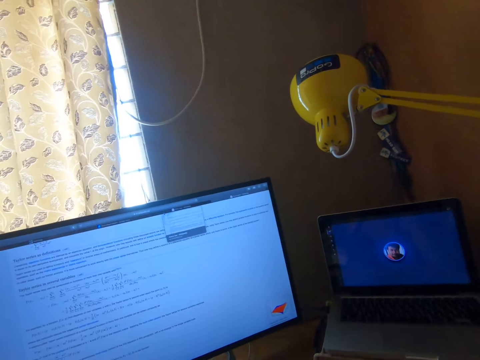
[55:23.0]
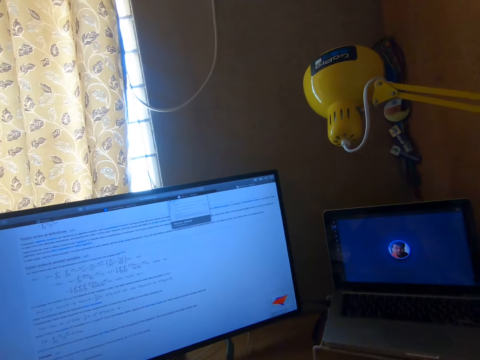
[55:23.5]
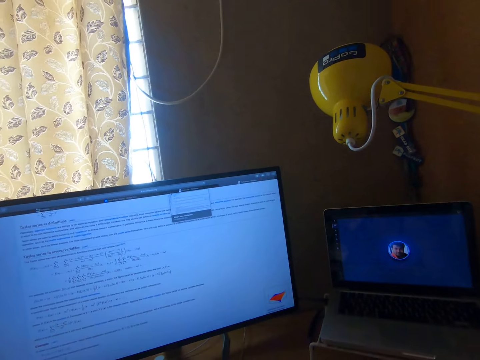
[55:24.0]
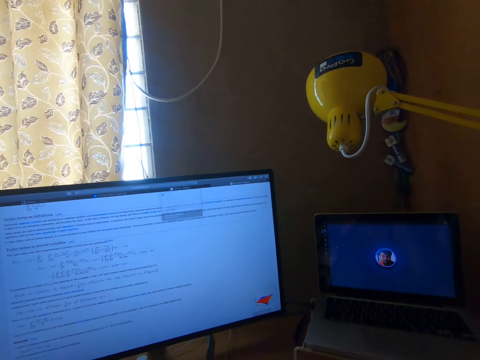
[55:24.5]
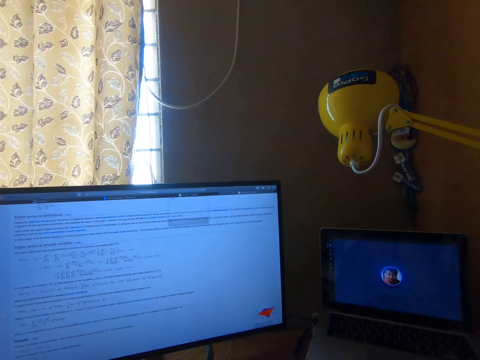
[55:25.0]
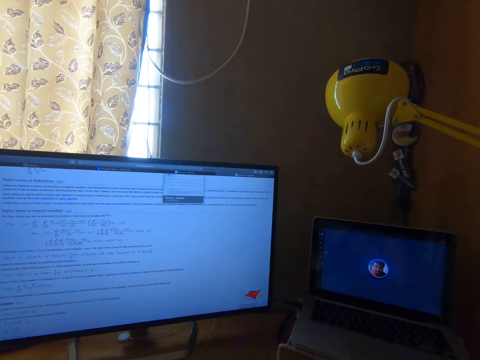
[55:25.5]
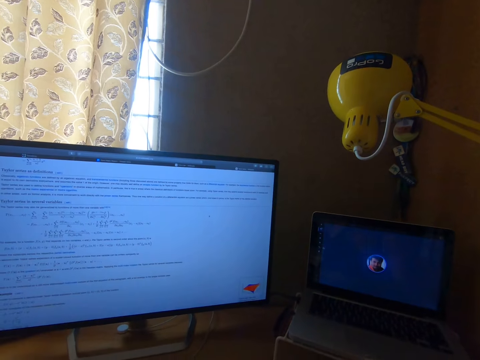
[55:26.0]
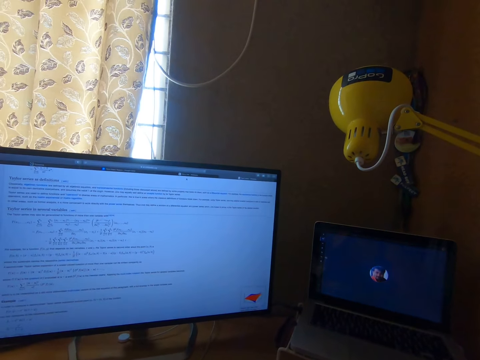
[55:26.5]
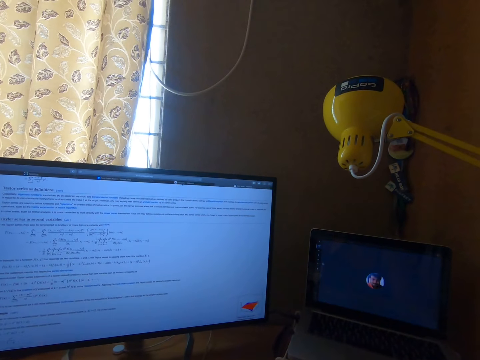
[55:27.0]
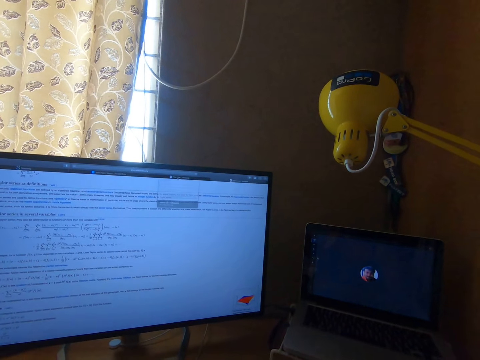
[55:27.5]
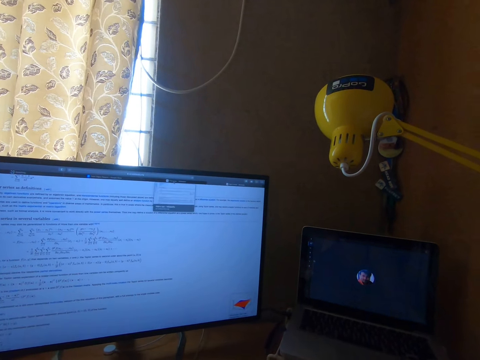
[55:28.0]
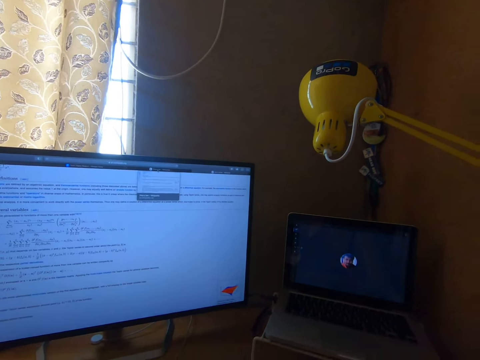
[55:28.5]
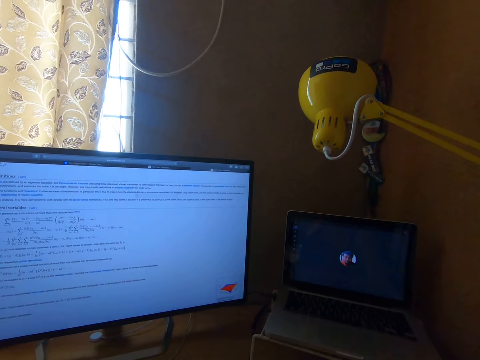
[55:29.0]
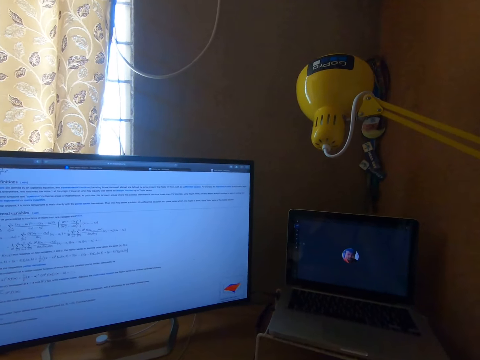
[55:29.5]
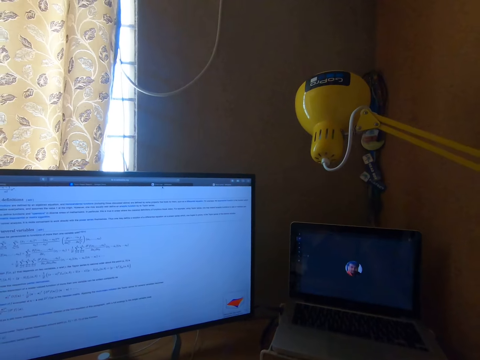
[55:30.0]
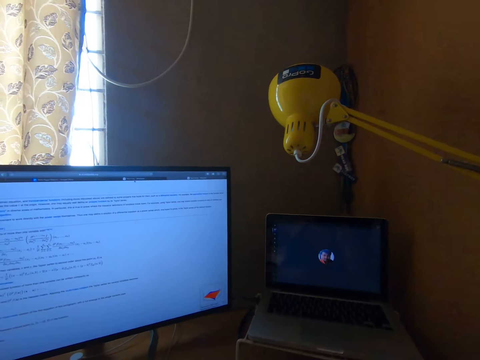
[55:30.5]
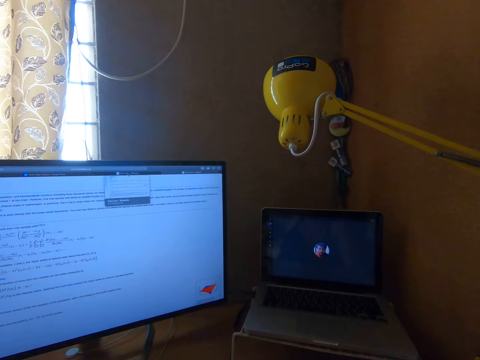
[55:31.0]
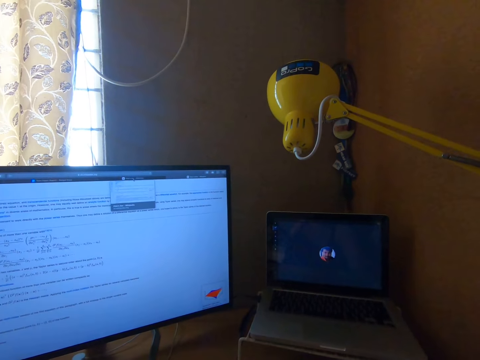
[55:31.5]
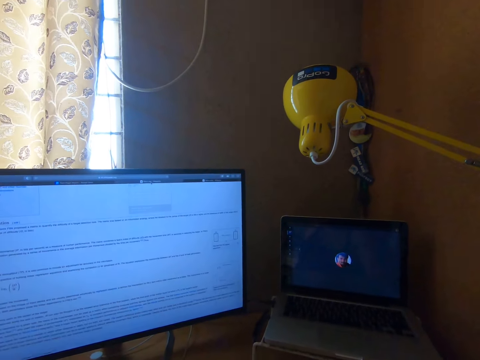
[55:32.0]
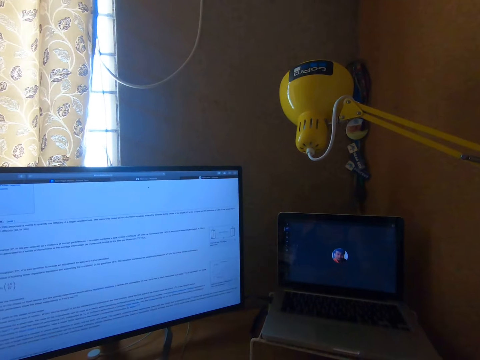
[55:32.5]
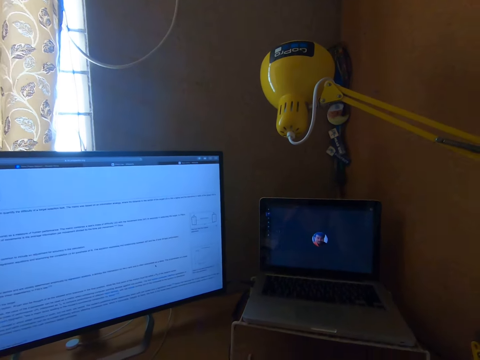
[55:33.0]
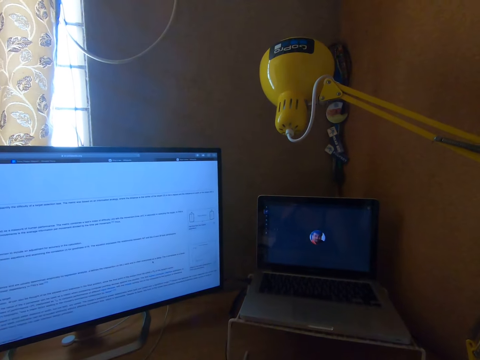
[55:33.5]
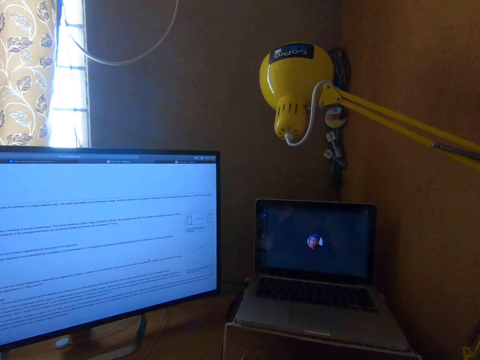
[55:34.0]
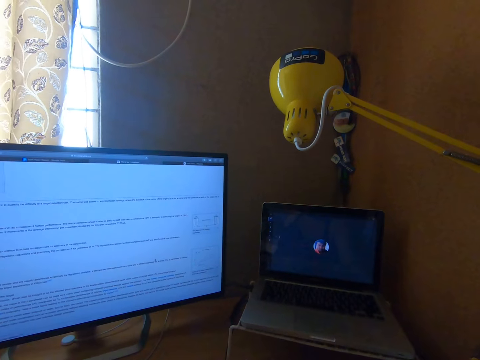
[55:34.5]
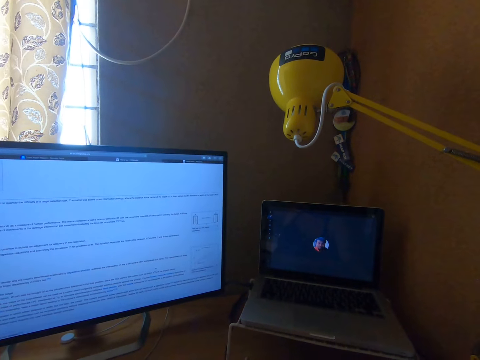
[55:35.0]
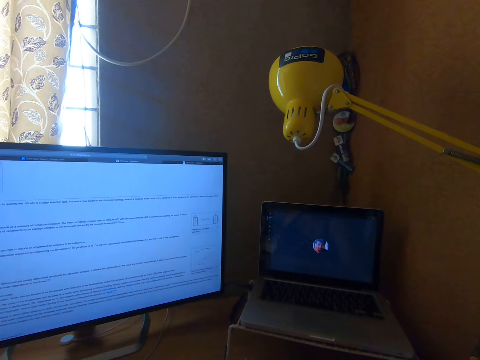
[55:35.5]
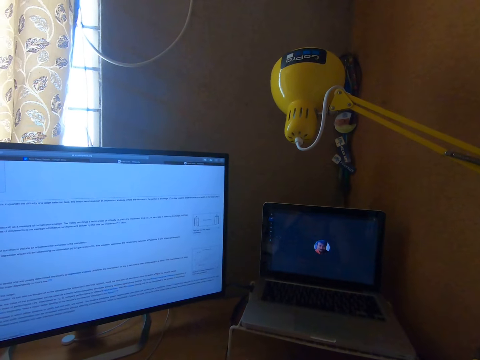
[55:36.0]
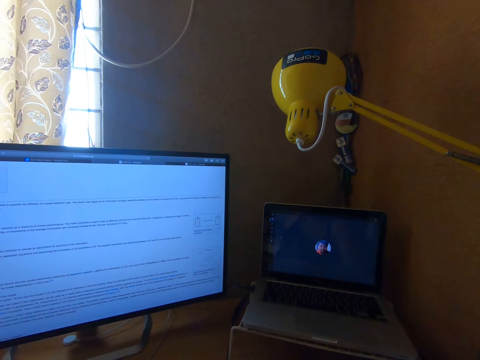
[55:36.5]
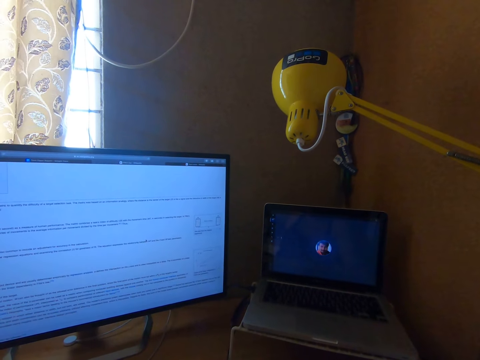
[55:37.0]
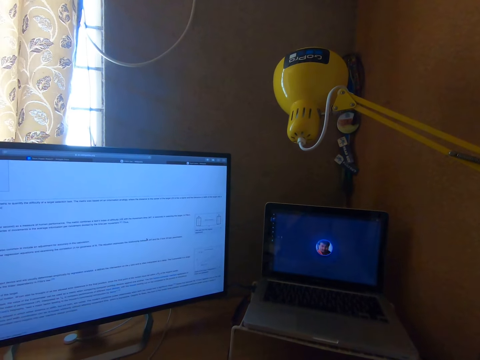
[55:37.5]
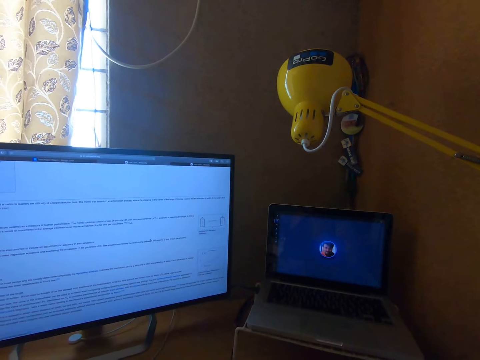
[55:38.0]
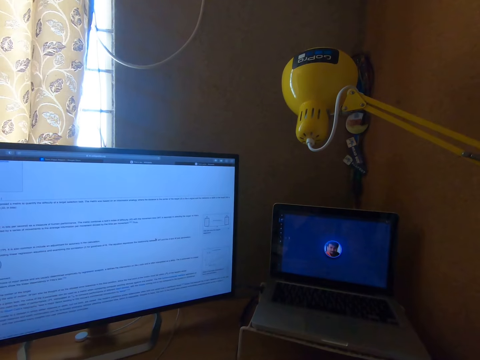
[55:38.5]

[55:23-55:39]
The camera wearer stares at the screen. They operate the screen. They stare at the screen. They operate the screen. They stare at the screen. They operate the screen. They stare at the screen. They operate the screen. They stare at the laptop.

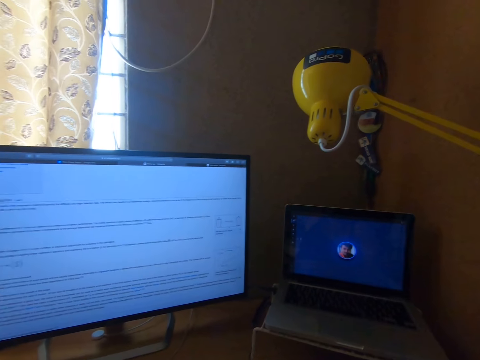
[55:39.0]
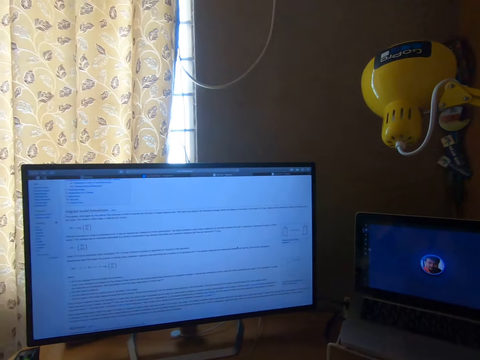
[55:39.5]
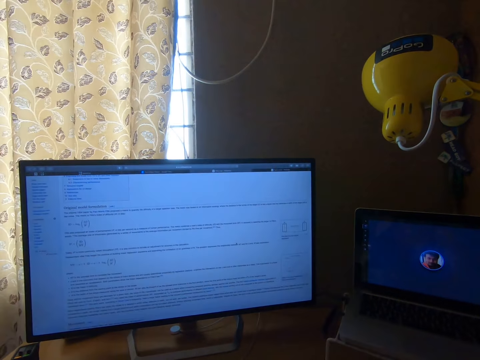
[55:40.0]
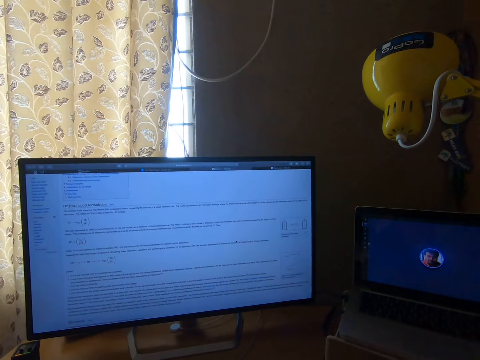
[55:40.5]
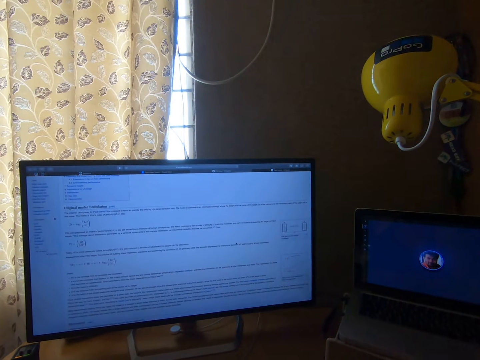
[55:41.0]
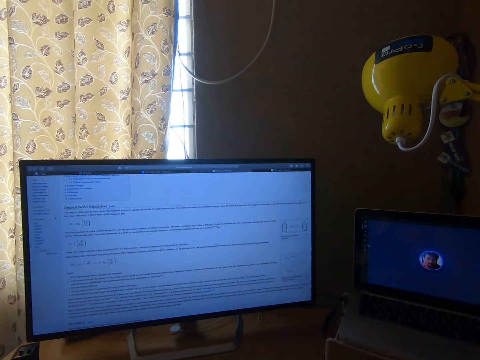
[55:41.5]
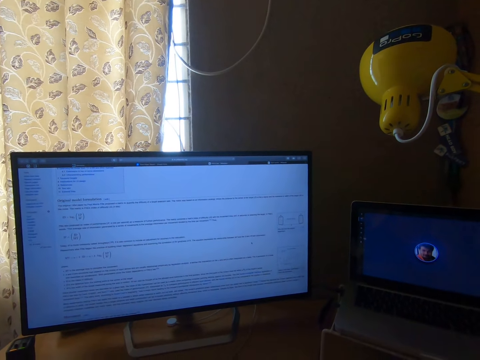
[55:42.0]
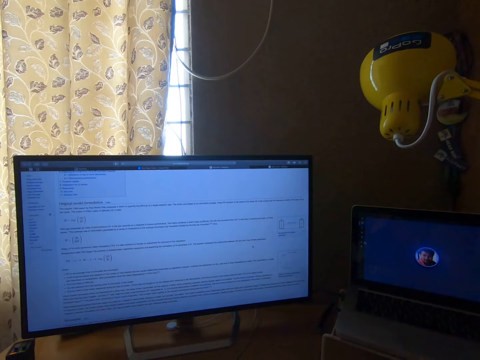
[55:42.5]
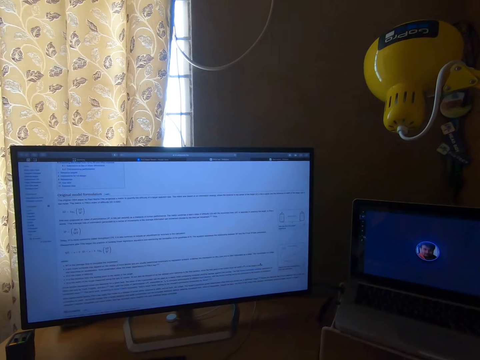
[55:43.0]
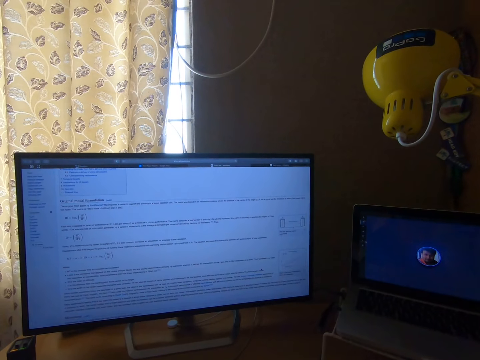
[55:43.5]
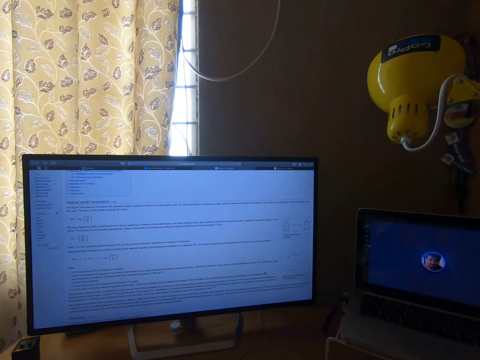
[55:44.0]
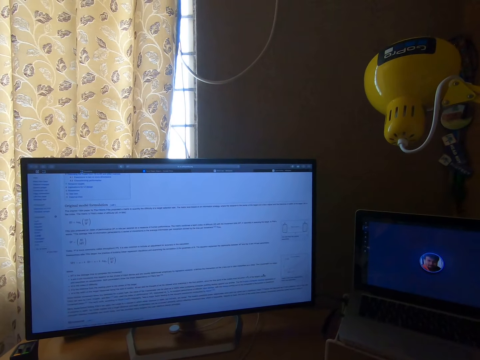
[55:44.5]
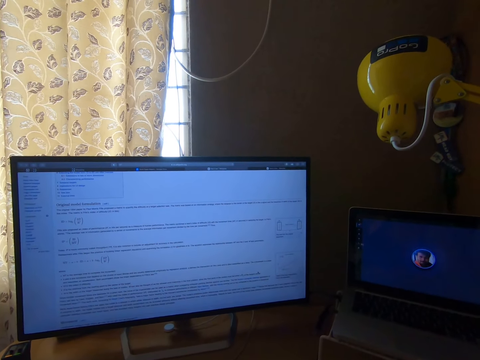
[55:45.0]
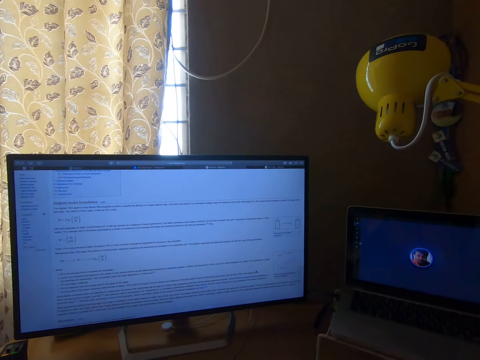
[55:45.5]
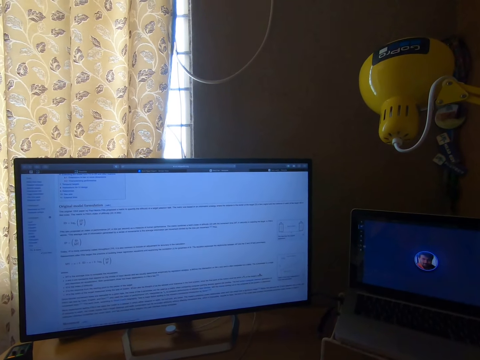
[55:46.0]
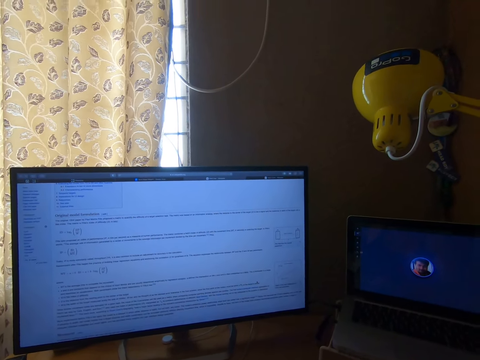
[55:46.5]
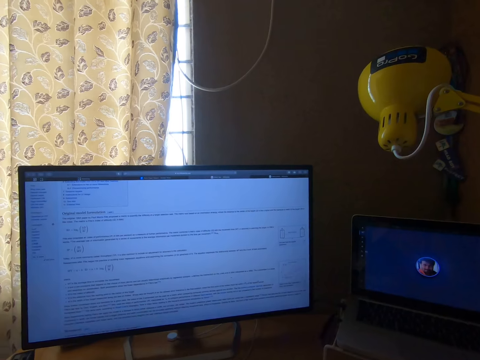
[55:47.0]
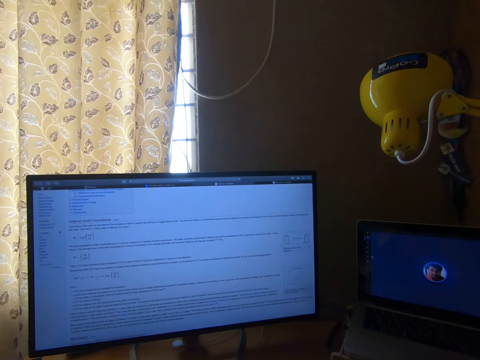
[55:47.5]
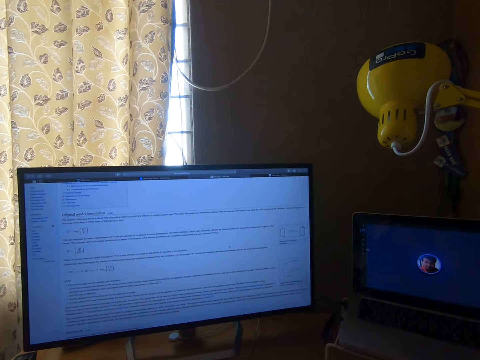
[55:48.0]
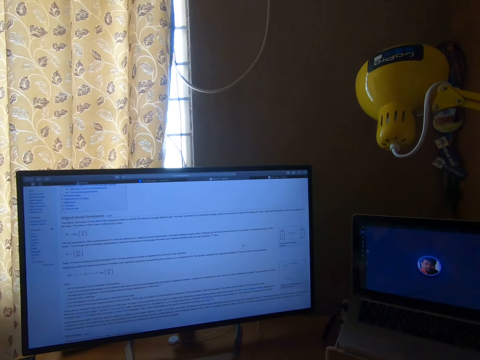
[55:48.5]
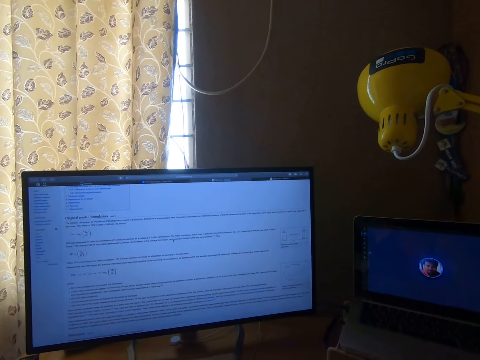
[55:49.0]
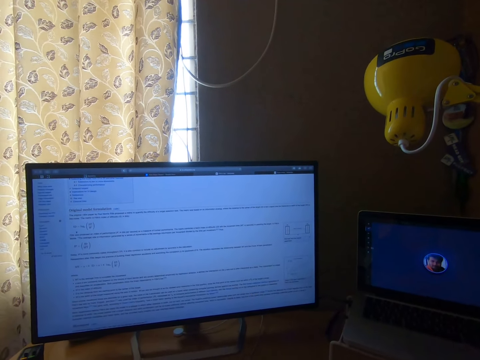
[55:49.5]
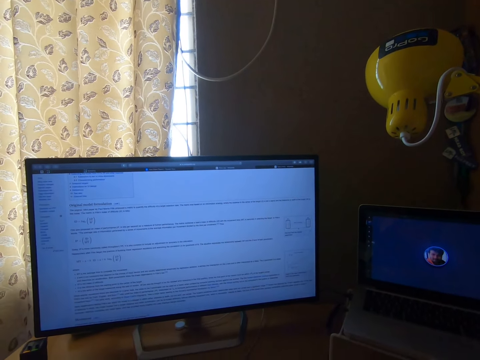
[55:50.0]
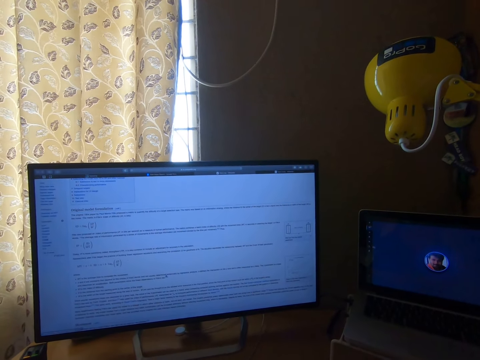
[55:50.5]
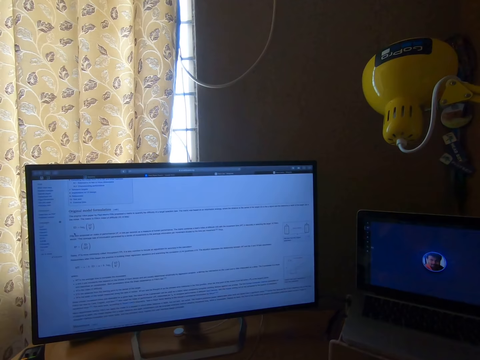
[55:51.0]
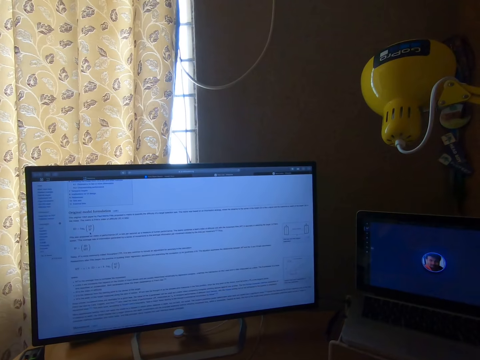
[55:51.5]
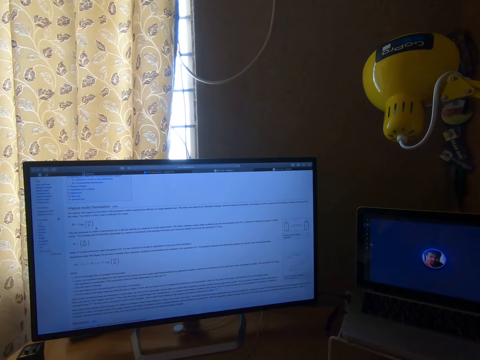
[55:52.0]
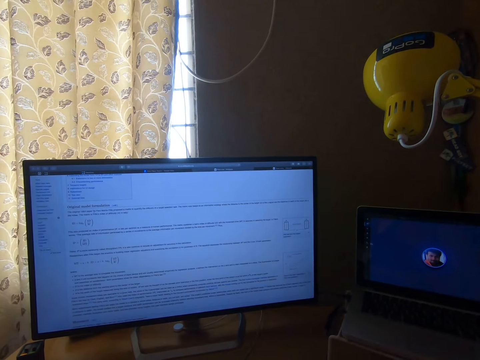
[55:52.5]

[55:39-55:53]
The camera wearer stares at the monitor. They operate a screen. They stare at the monitor. They operate the screen. They stare at the monitor.
